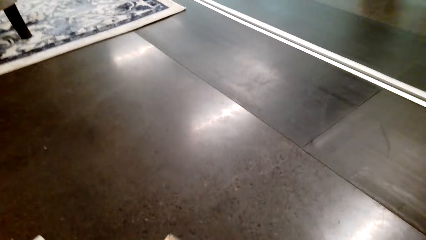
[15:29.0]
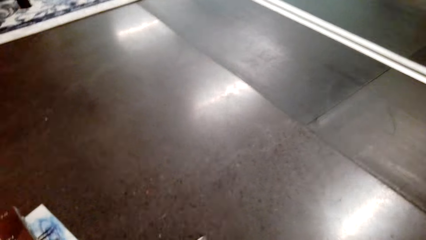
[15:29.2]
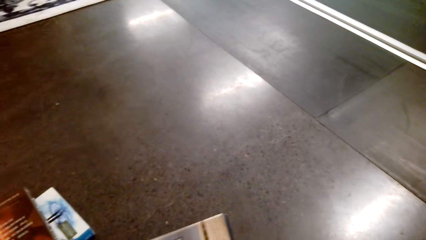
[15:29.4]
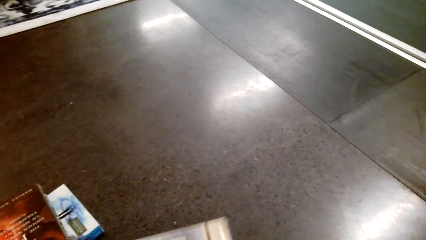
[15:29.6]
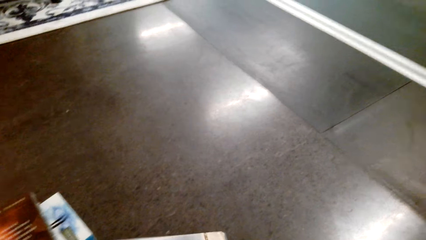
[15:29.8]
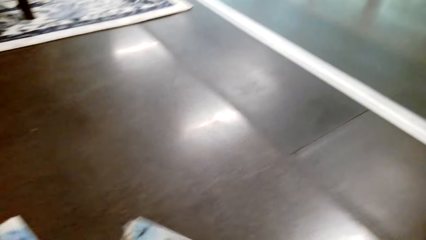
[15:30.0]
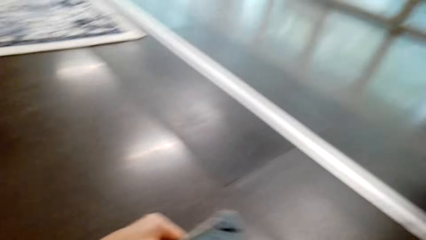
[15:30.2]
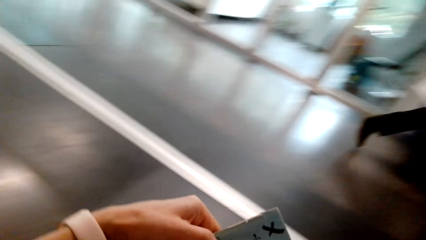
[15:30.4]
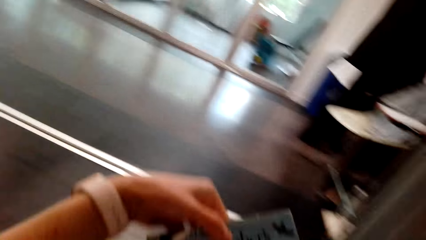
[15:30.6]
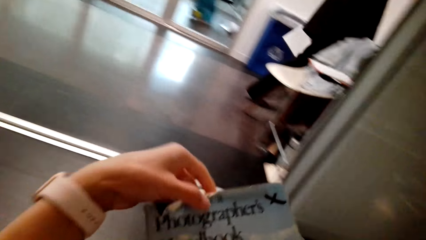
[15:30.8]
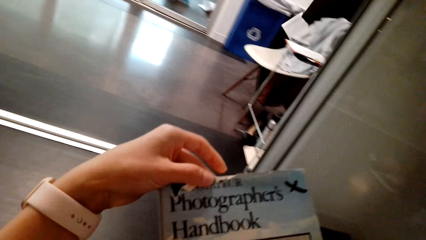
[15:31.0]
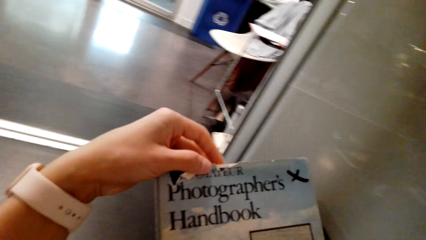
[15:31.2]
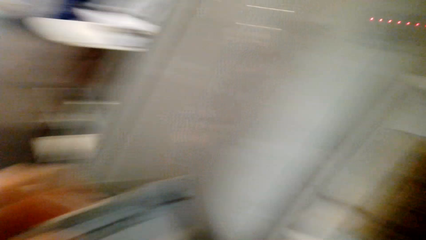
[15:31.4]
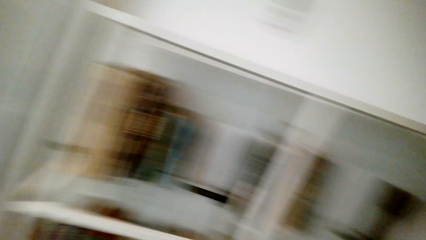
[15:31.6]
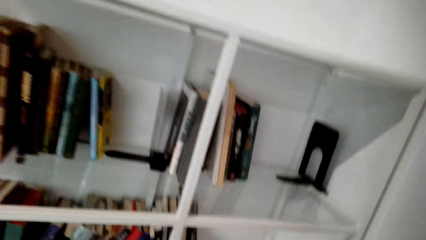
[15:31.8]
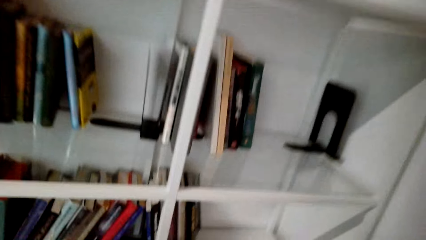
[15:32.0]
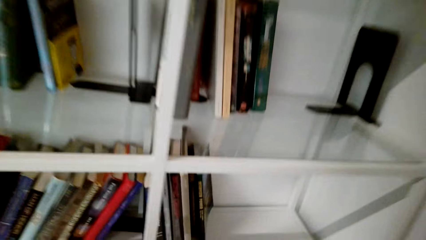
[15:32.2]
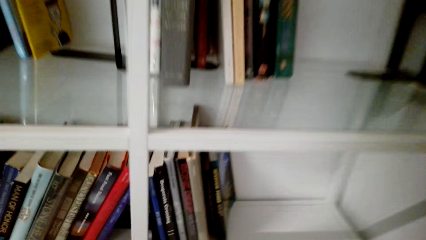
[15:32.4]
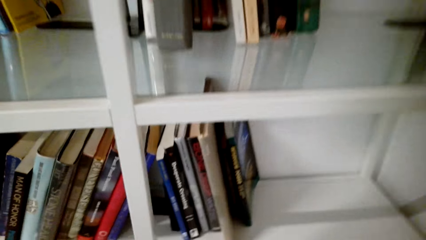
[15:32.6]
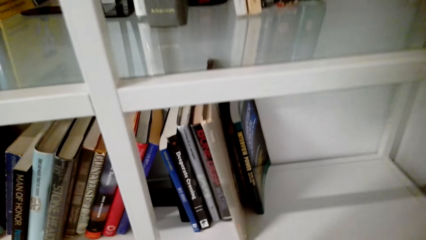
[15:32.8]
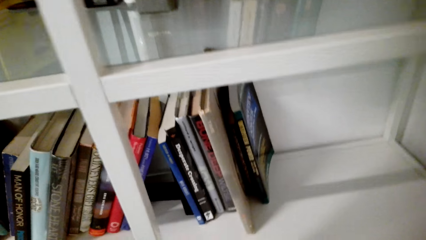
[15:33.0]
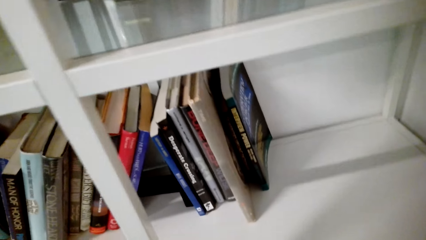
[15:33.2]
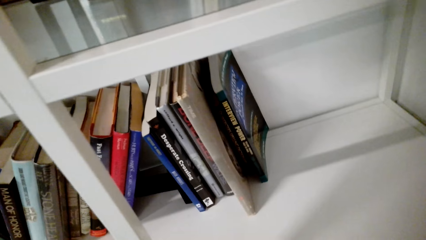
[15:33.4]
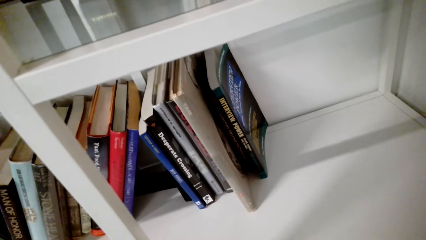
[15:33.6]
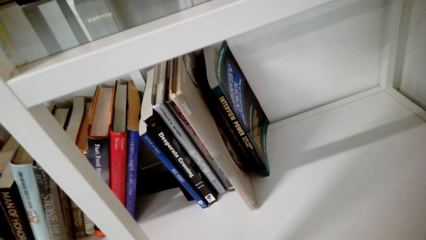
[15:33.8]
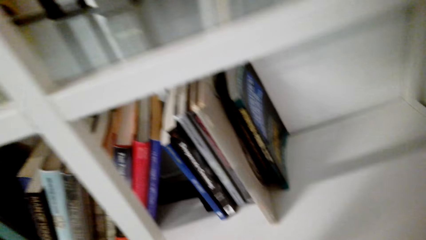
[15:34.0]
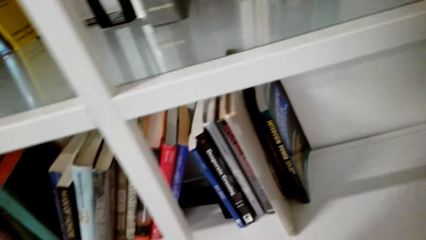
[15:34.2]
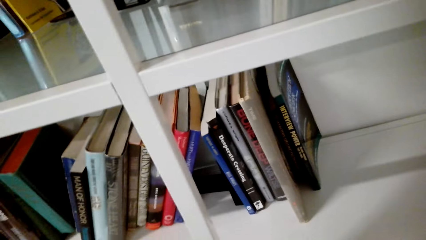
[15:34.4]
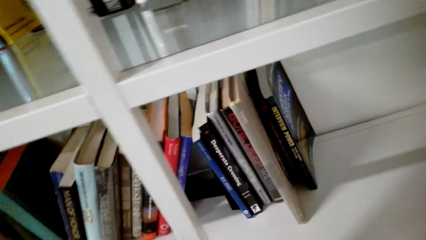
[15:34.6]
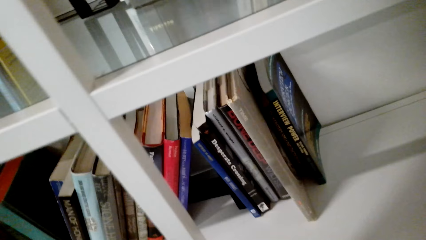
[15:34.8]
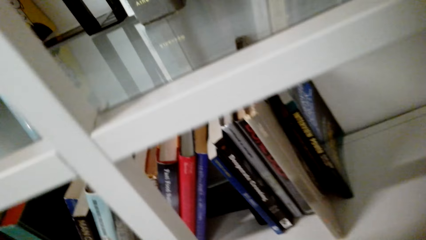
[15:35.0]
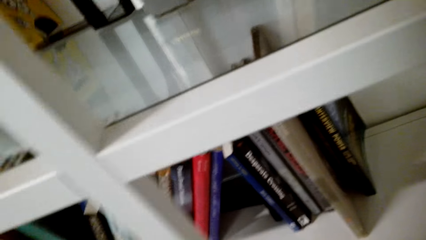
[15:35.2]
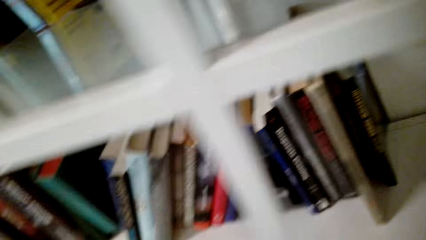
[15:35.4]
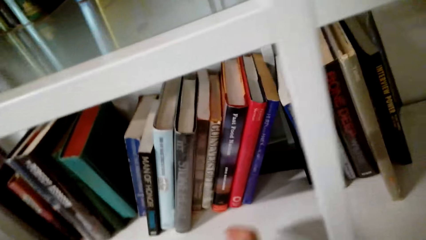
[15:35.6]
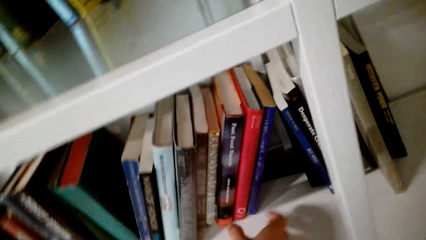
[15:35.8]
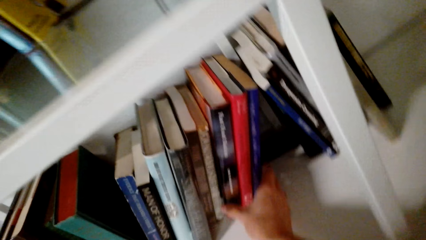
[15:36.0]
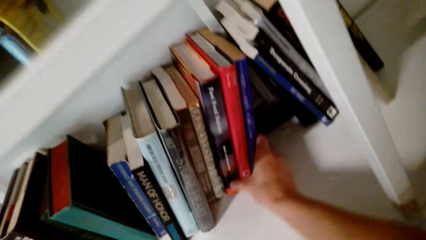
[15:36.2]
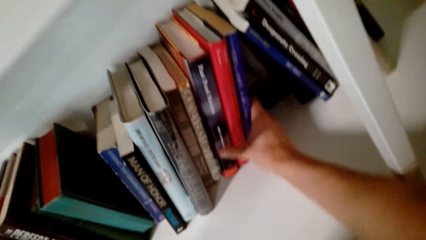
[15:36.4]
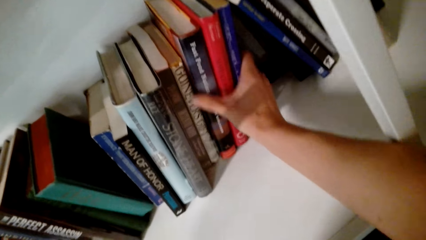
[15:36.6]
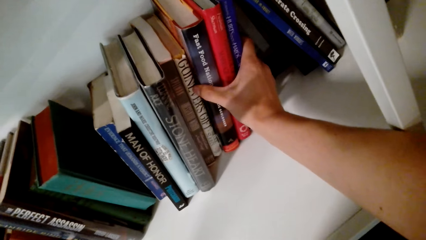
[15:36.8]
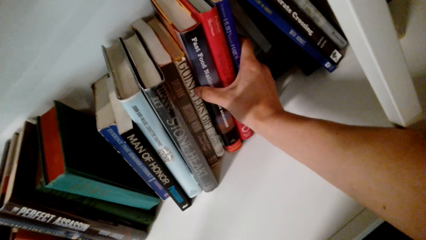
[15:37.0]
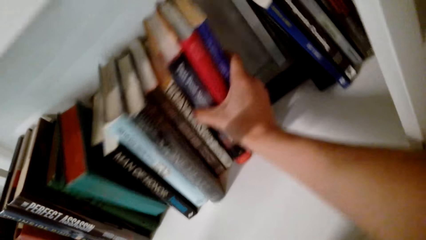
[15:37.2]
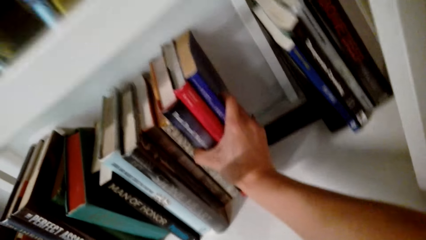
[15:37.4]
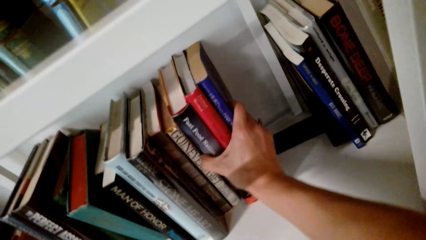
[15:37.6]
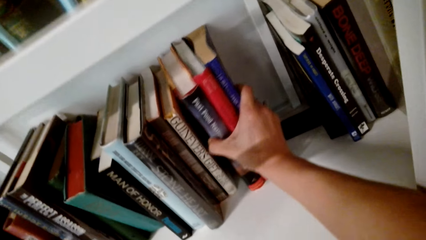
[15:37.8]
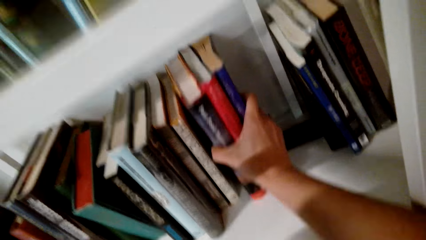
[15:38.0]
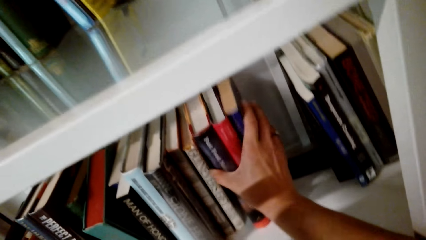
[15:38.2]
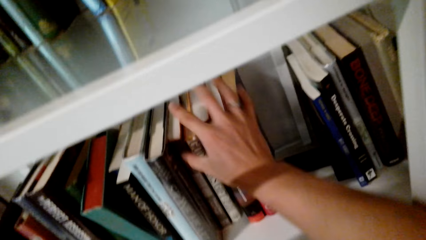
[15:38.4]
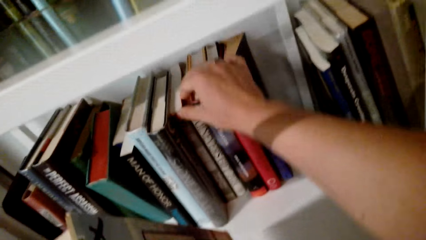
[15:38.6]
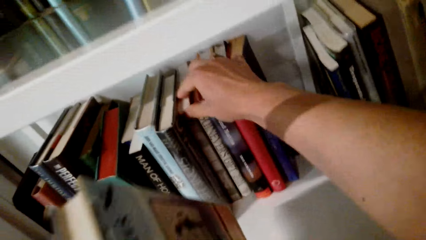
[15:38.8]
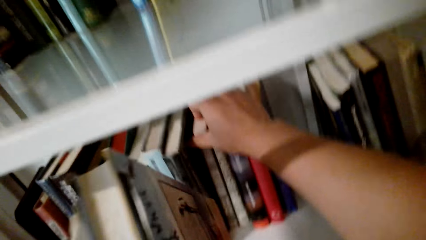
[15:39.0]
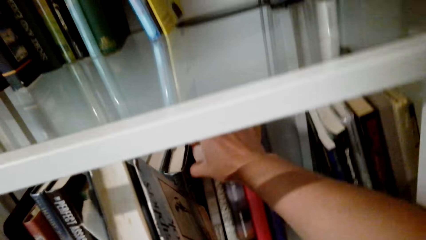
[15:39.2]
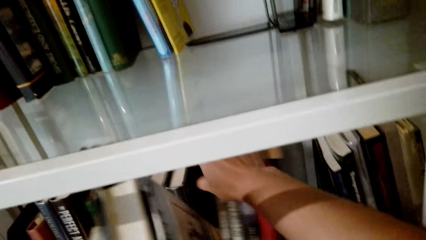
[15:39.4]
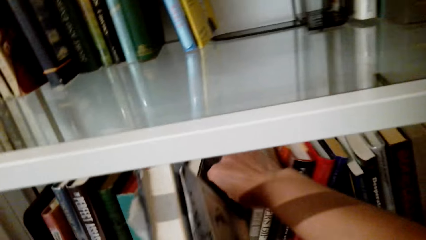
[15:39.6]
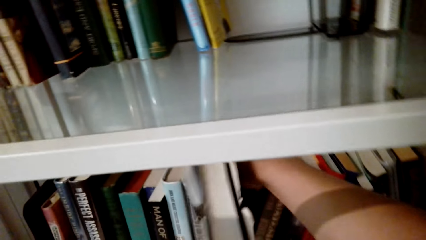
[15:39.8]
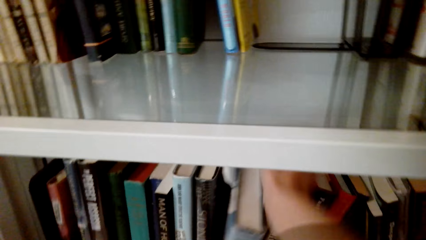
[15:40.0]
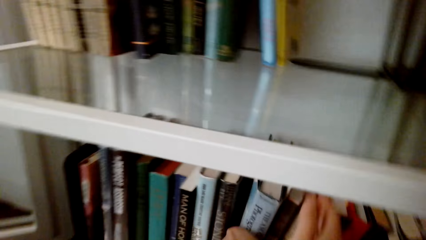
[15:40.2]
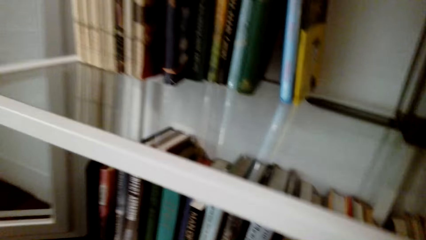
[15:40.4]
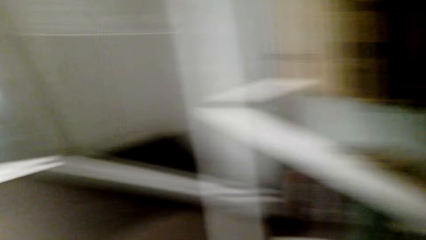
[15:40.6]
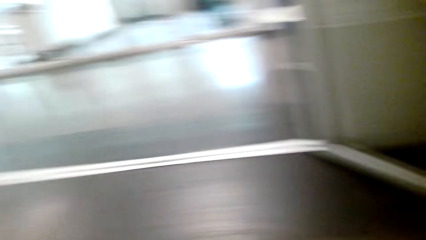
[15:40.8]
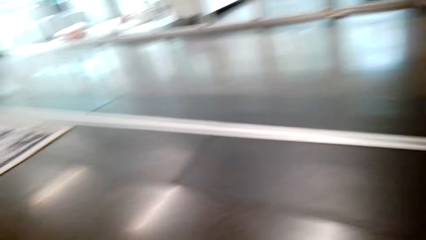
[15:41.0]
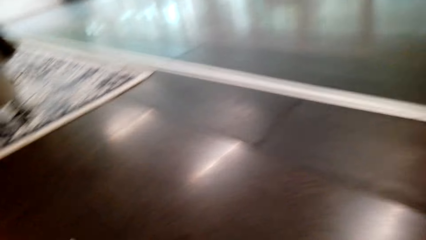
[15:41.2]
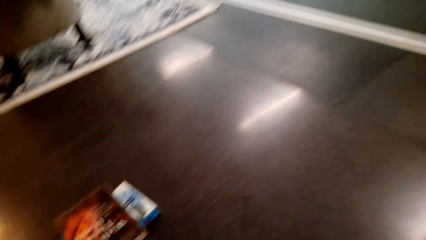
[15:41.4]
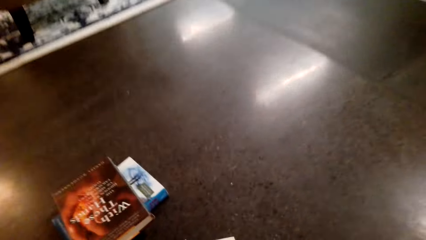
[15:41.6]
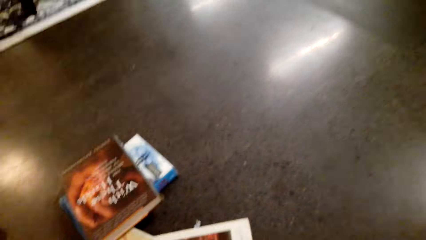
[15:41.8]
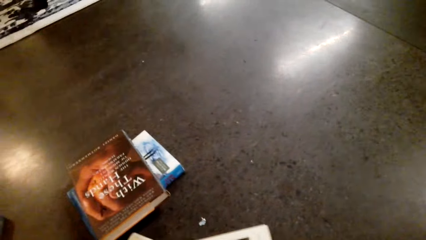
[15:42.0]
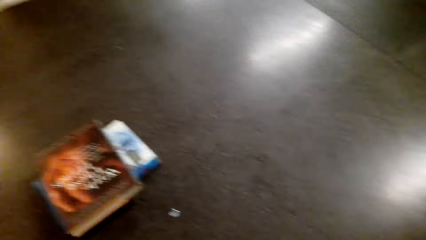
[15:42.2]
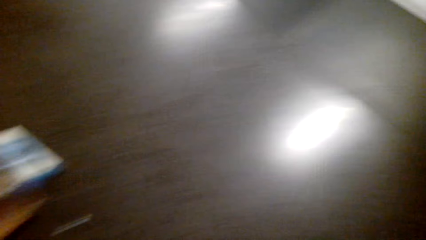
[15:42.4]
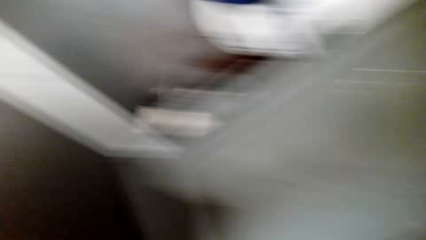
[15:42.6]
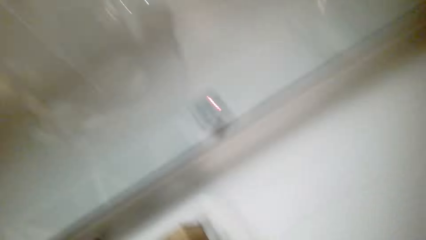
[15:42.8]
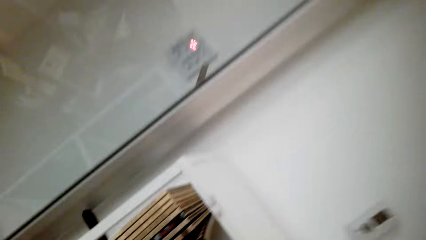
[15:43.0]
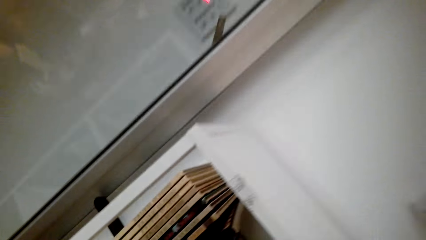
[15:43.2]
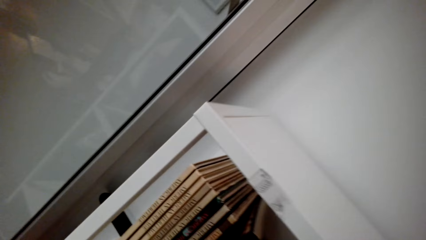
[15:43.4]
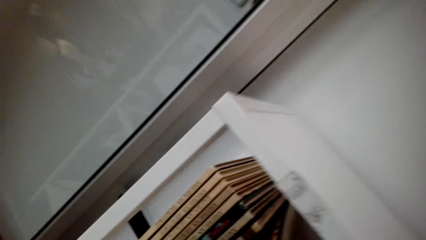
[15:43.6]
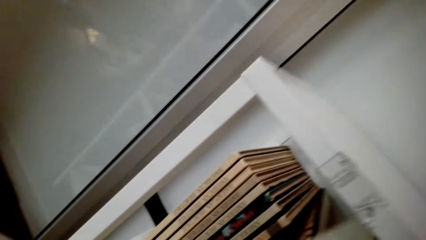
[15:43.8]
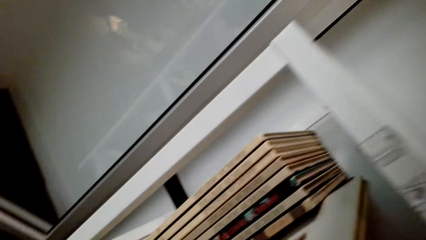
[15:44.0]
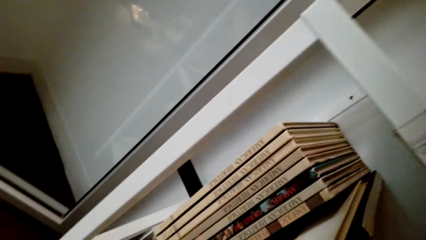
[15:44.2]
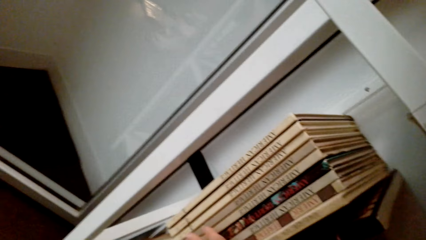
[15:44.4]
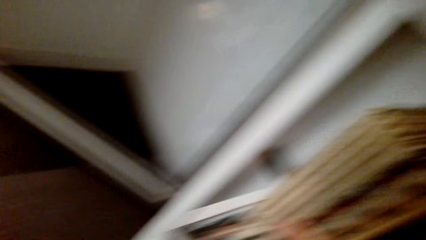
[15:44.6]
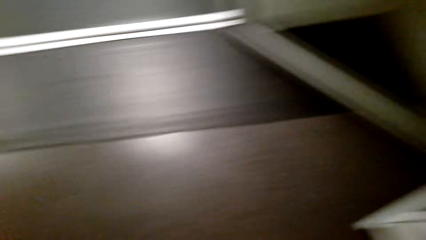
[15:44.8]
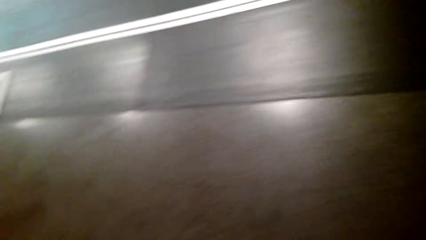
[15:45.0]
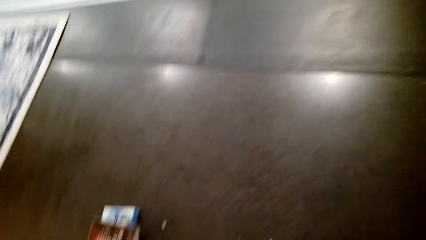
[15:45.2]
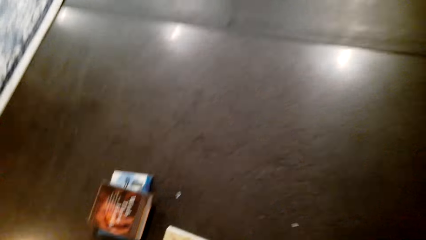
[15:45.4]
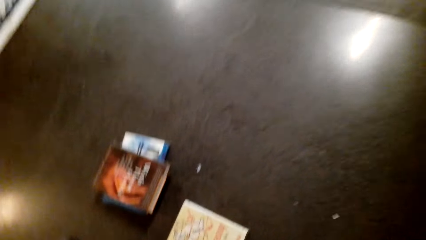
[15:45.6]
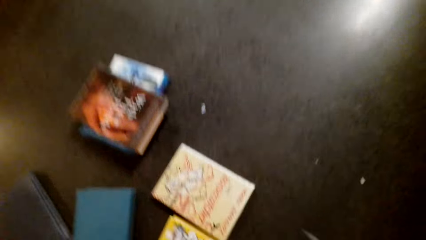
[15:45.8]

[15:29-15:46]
The camera wearer picks up a book from the floor. They read the book cover. They look around. They hold the books with the right hand. They open between the books on the bookshelf. They insert the book between other books. They take a book from the floor. They insert the book between other books.
